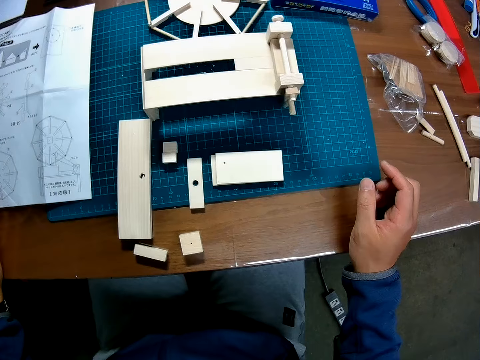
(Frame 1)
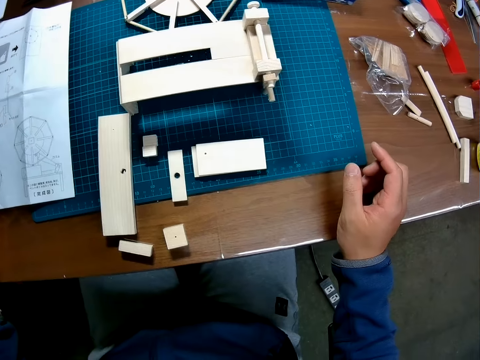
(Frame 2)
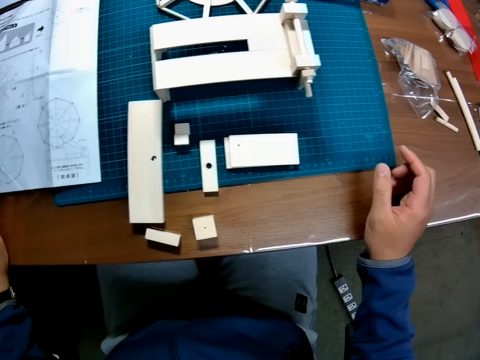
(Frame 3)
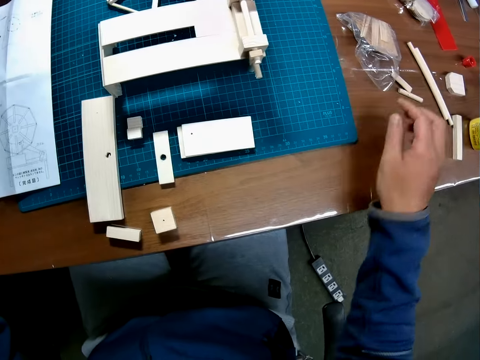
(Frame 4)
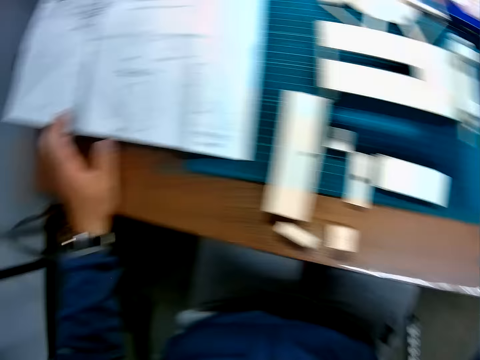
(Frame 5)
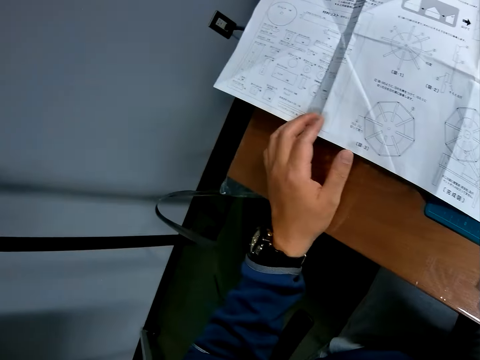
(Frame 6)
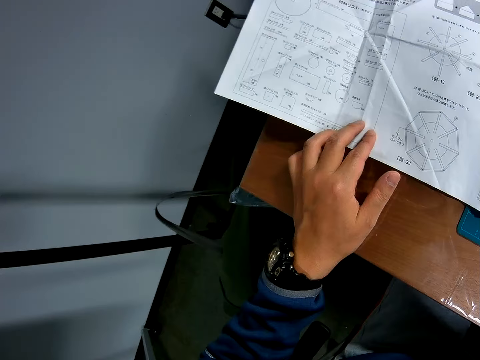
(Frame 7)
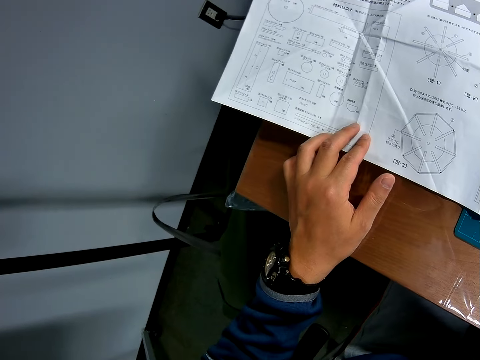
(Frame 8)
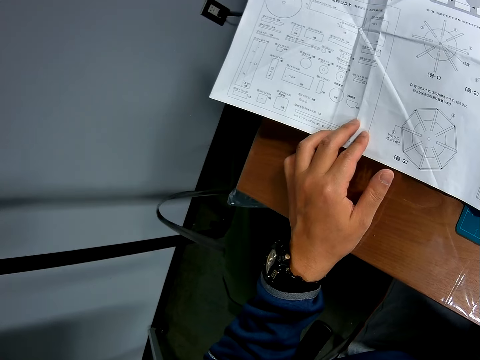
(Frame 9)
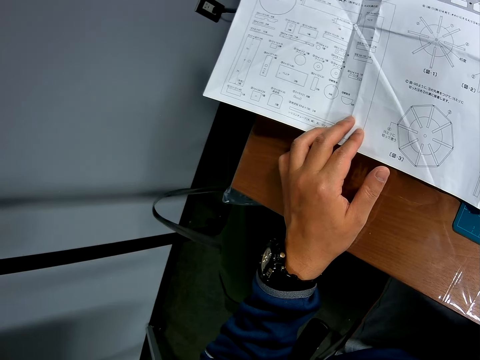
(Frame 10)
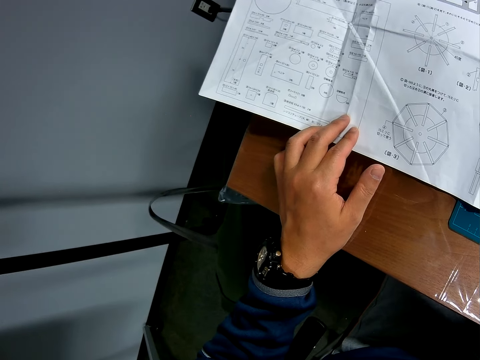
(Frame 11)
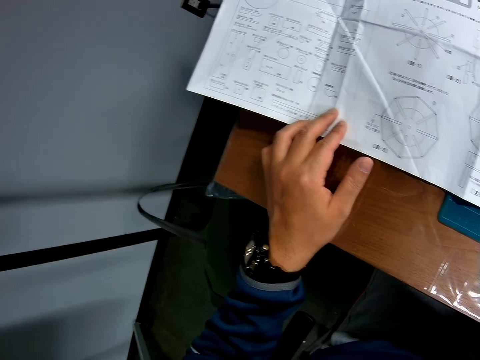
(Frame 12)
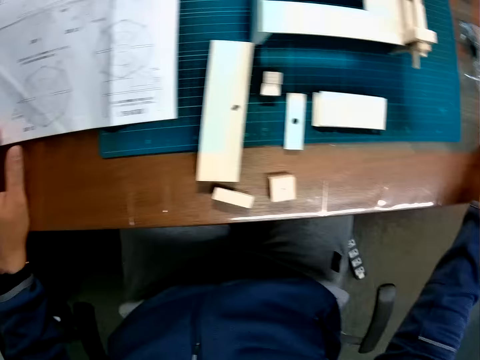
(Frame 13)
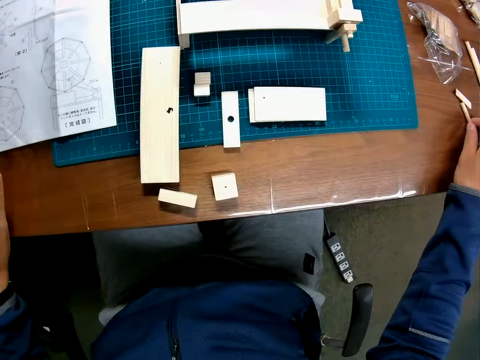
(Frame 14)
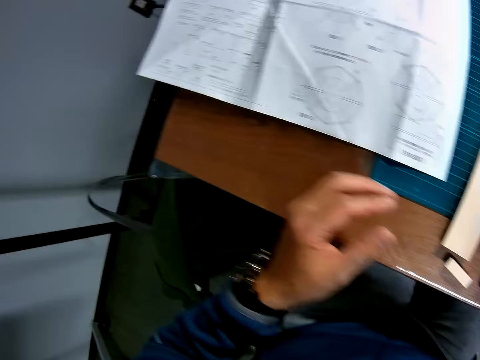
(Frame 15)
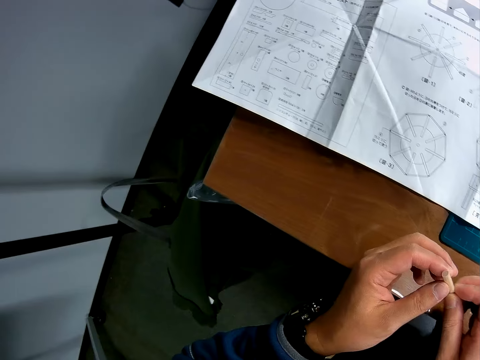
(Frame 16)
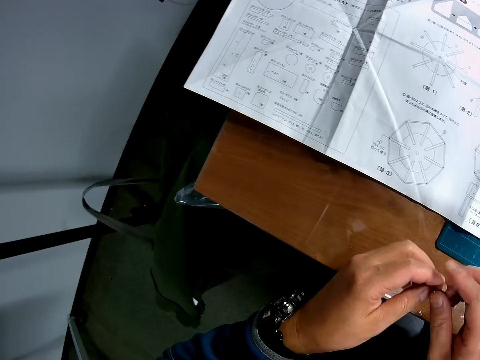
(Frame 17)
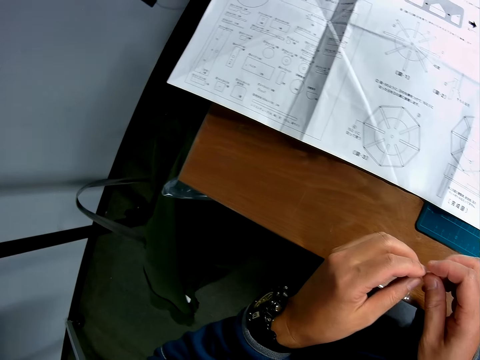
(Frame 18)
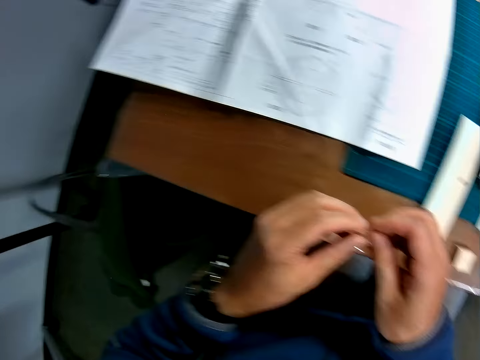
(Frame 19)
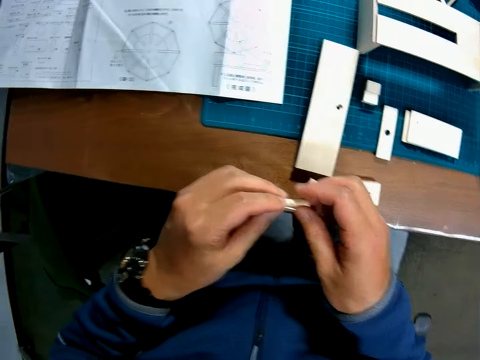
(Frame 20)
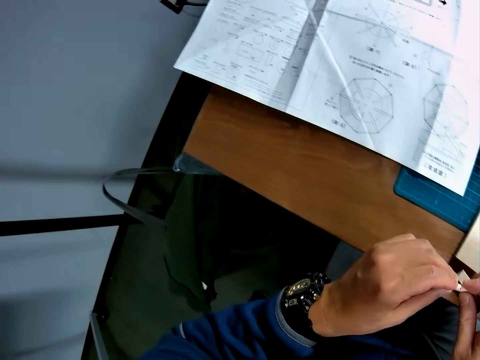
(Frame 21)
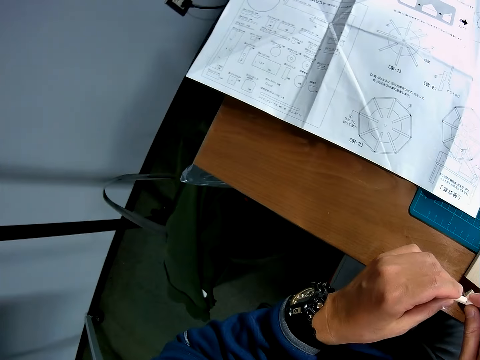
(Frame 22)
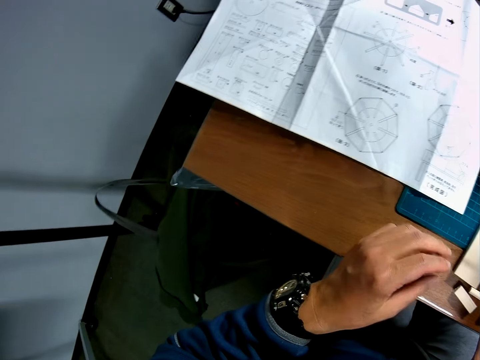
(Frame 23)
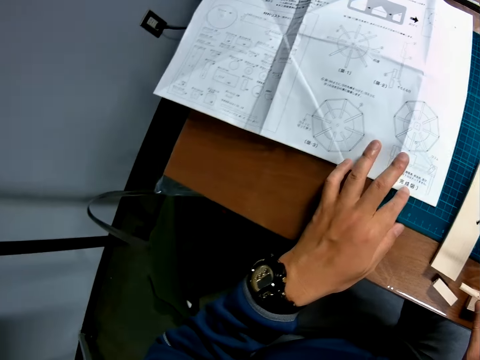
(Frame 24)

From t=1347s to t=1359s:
The camera wearer looks at something. They pick up a piece of wood. They look at the instruction paper. They take the piece of wood from the table. They look at the piece of wood.

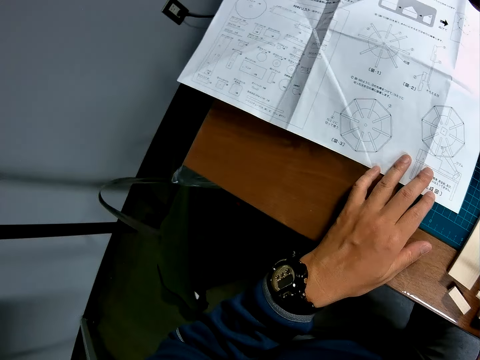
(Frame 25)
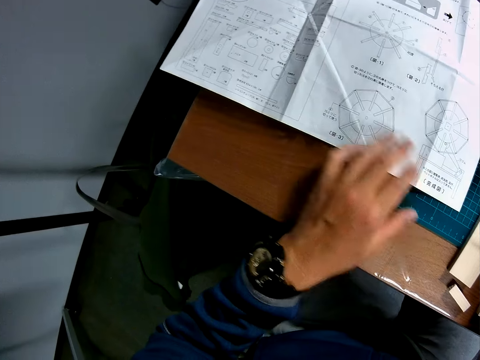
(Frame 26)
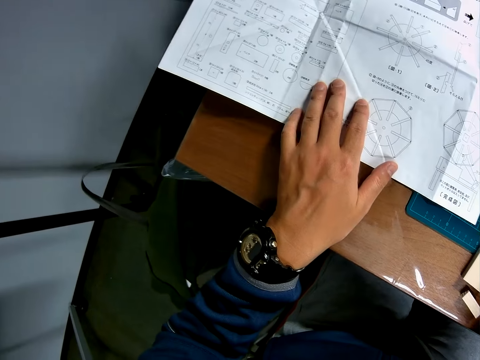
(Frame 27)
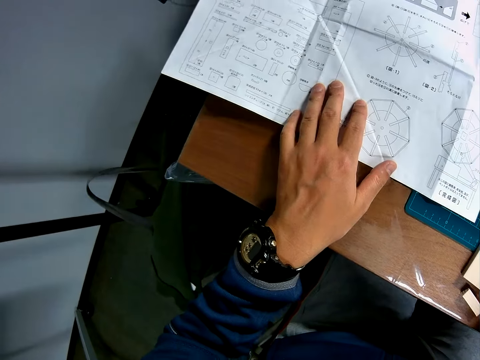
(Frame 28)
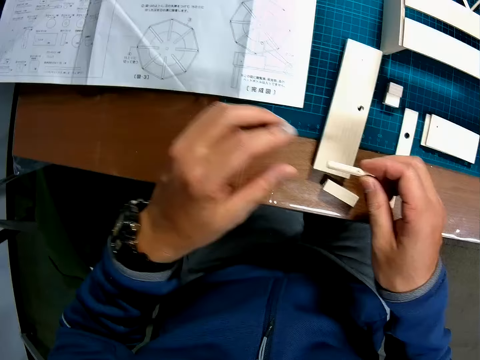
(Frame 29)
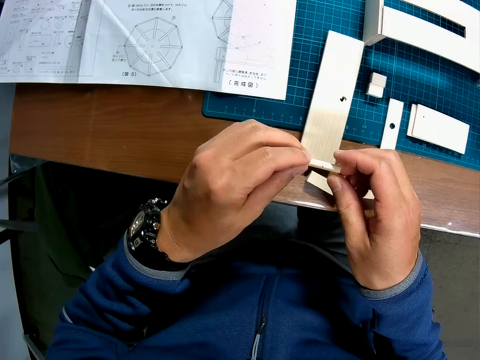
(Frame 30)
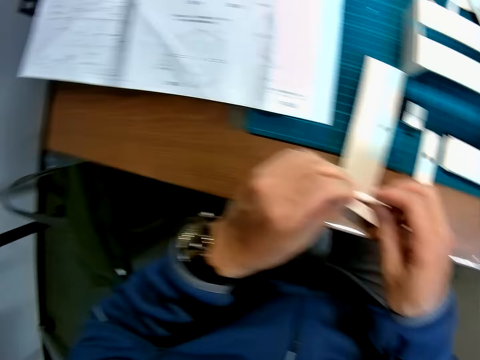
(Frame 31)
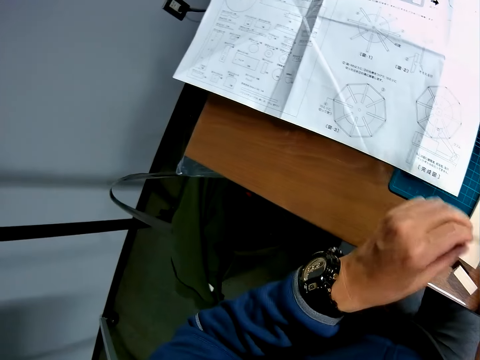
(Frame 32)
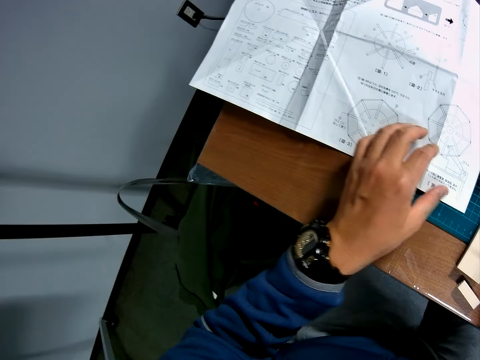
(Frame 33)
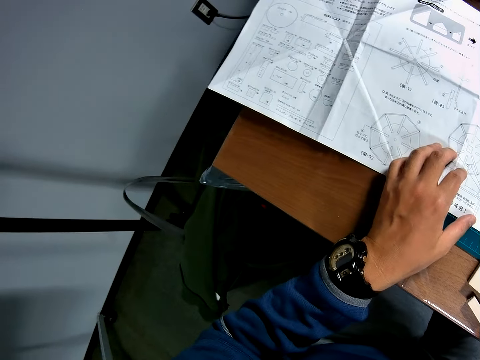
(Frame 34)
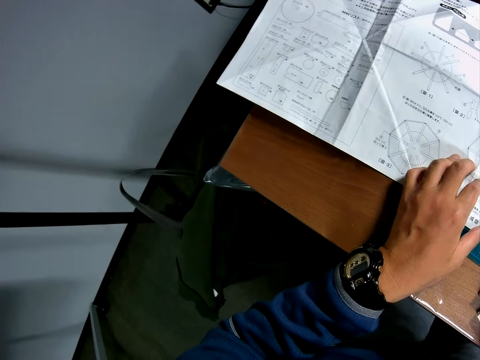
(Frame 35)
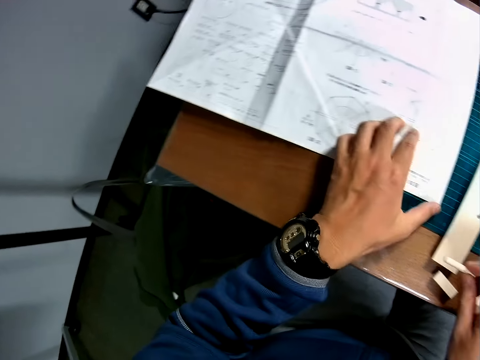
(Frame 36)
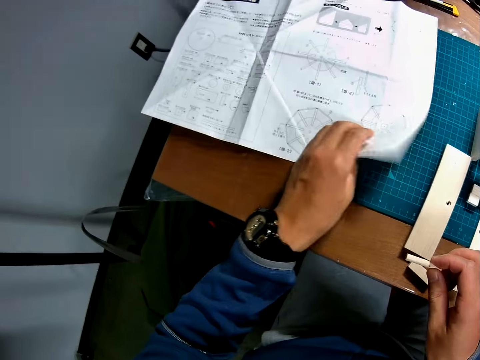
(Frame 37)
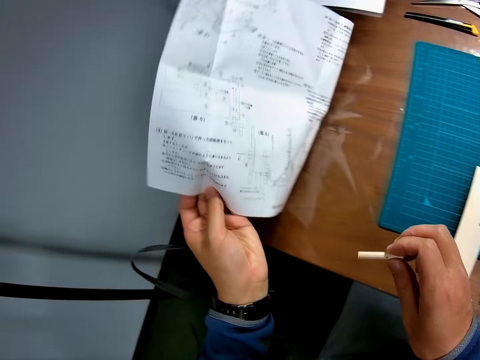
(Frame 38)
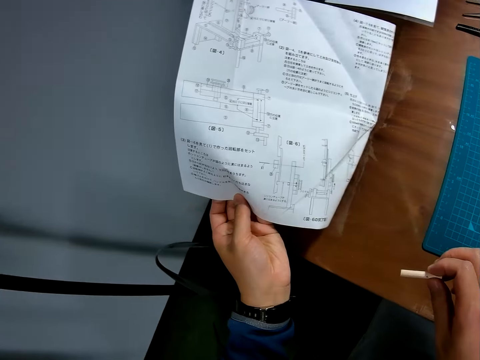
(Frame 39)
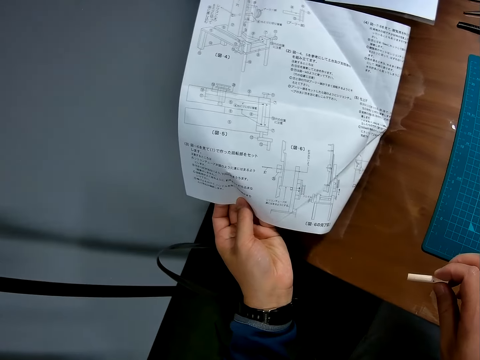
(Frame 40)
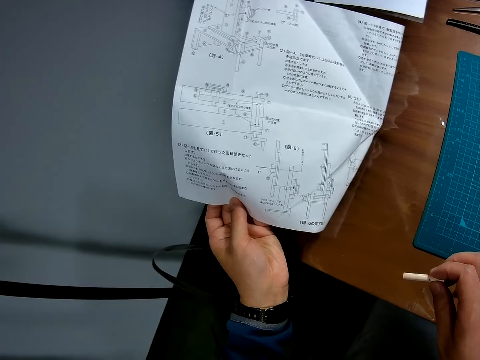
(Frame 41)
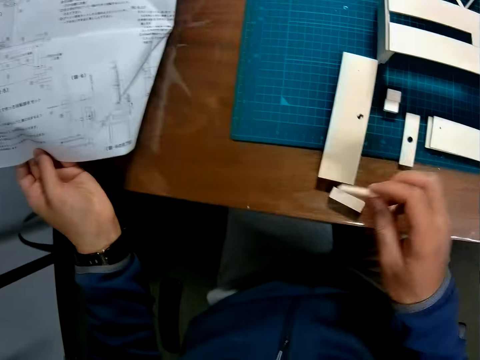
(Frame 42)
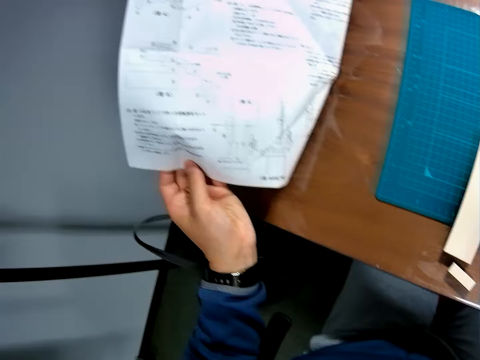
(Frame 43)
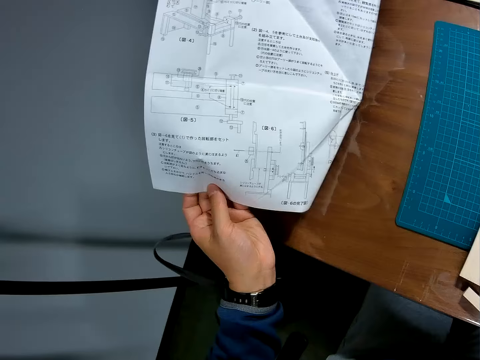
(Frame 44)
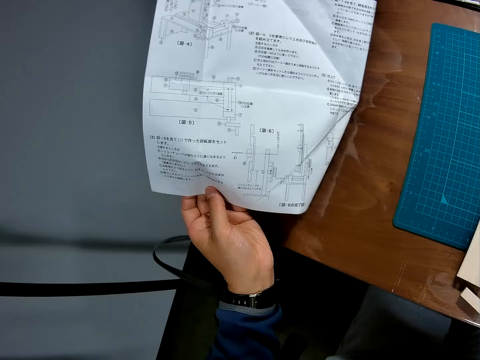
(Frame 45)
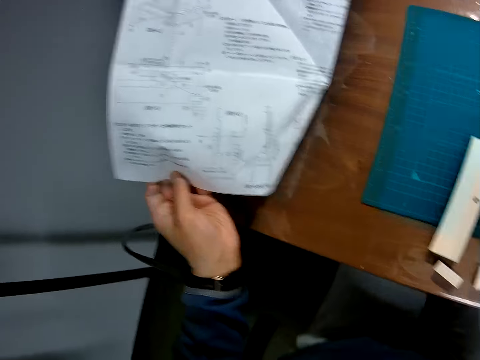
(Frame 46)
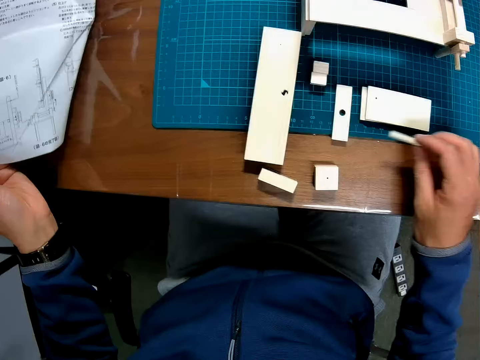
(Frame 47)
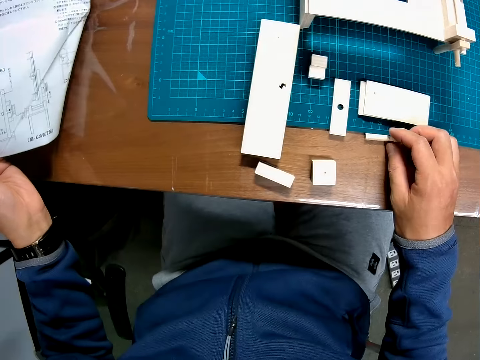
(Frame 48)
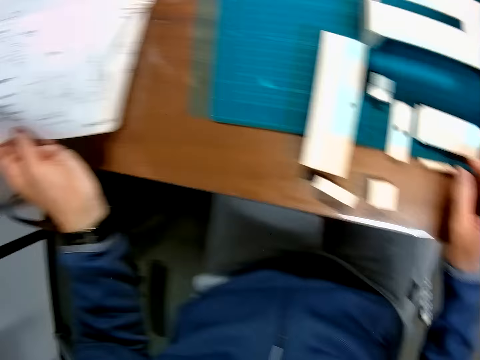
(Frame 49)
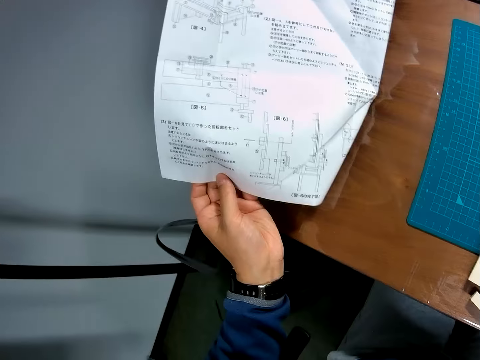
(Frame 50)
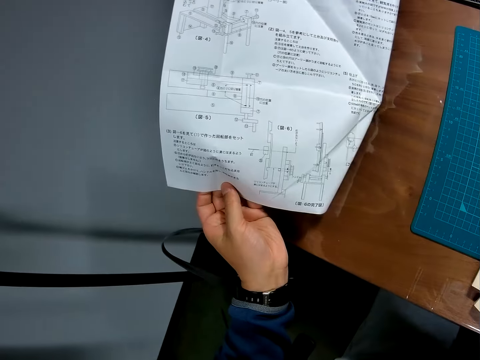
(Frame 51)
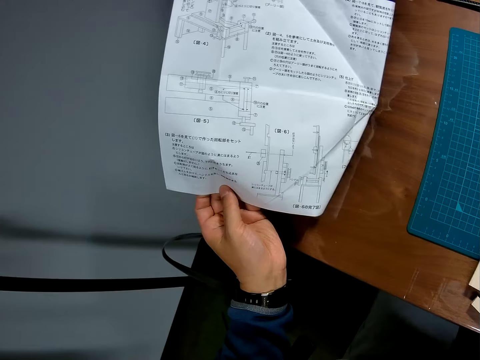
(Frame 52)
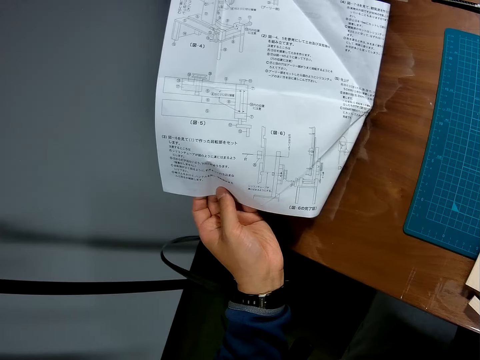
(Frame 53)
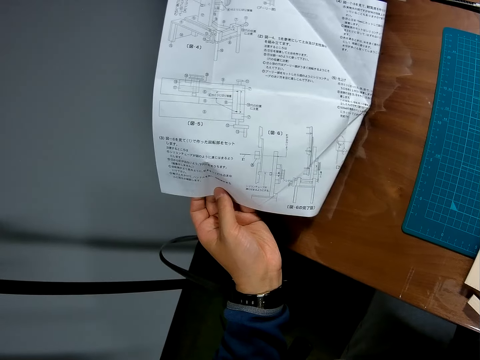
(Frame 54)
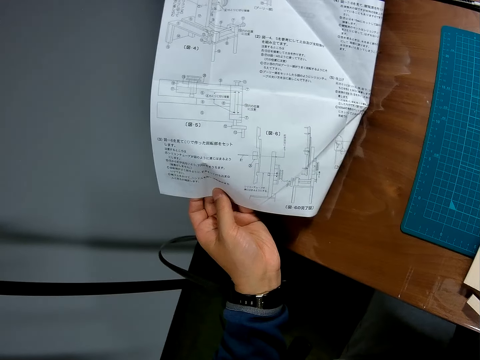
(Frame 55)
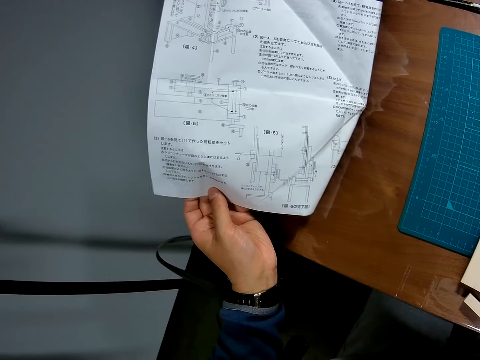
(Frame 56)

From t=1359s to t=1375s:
The camera wearer looks at the sketch paper. He looks at the piece of wood. He looks at the sketch paper. He turns the instruction manual to its opposite side on the table. He drops the wooden piece on the table with his right hand.
